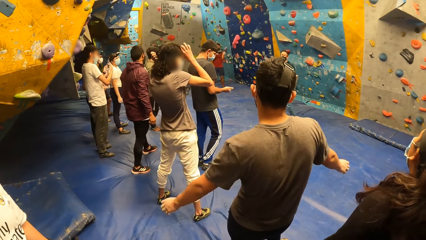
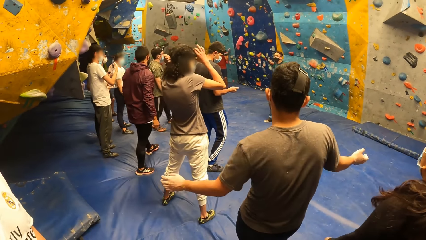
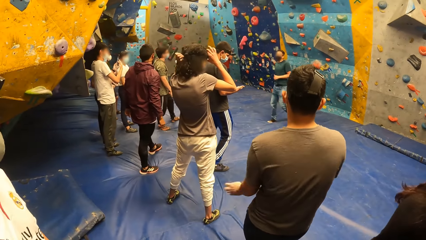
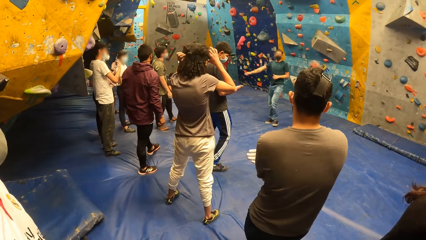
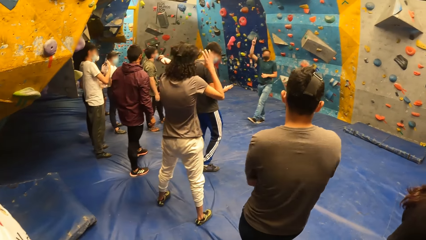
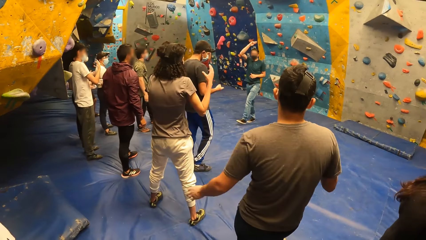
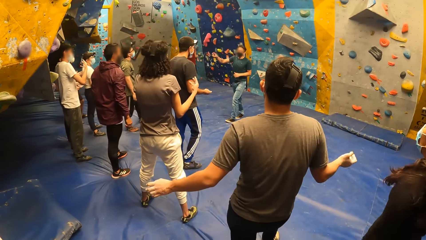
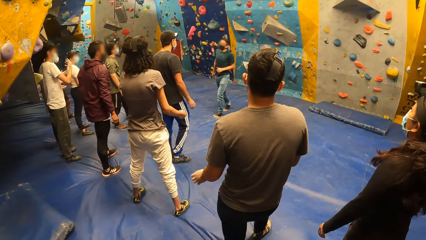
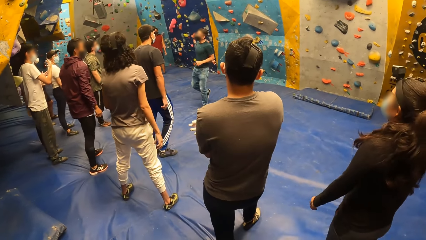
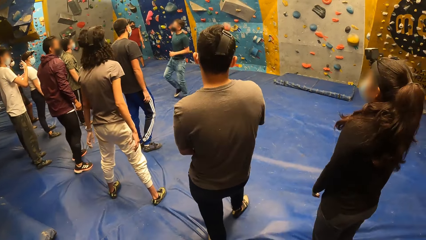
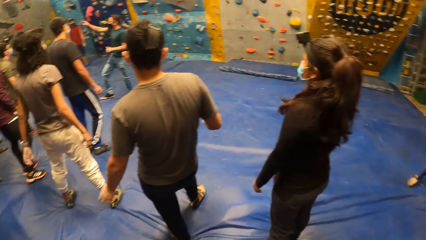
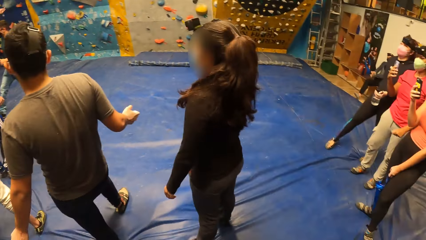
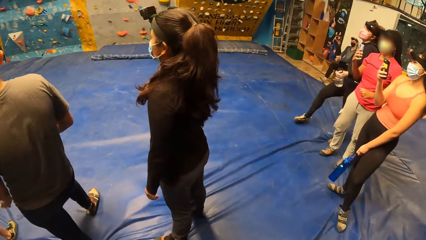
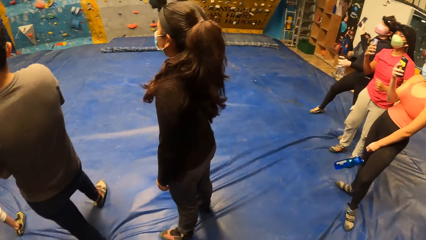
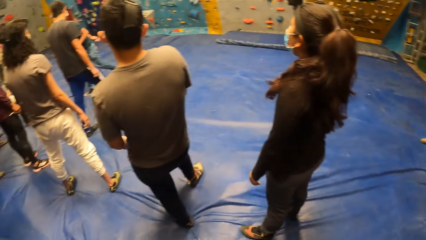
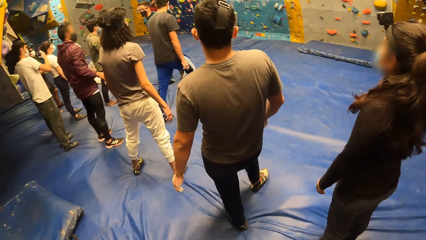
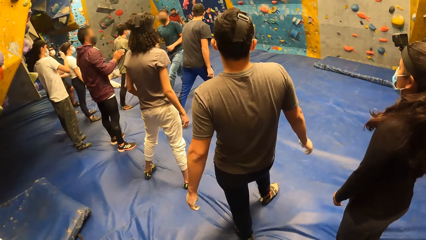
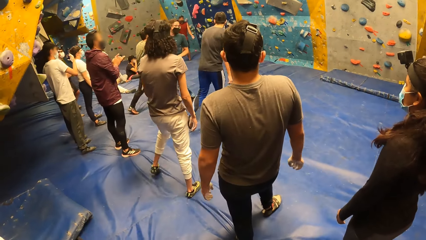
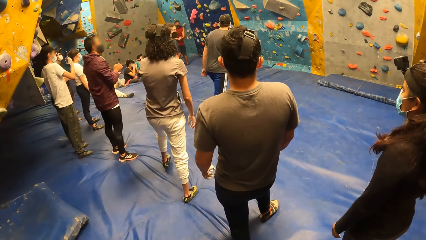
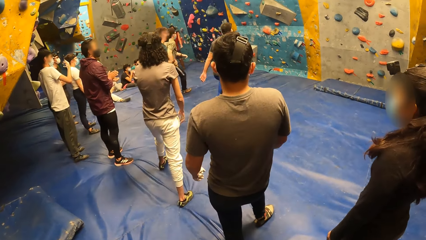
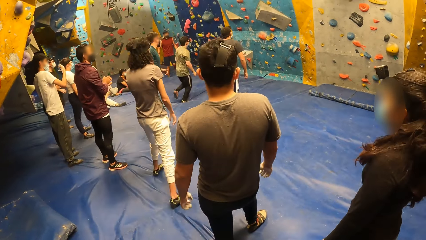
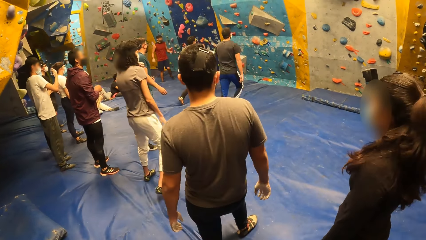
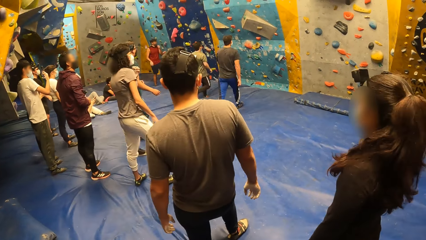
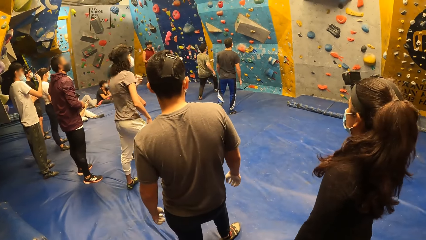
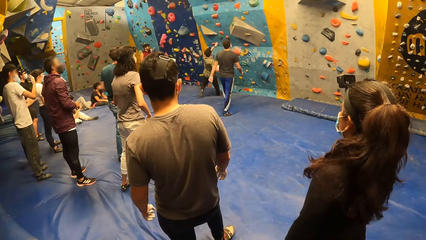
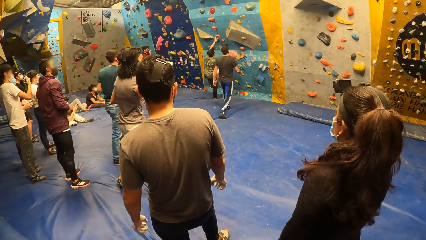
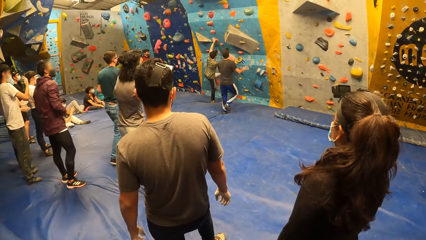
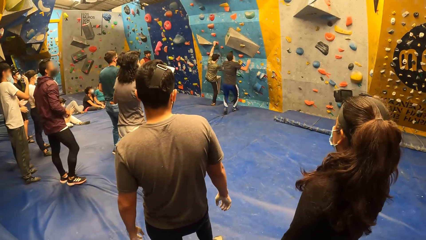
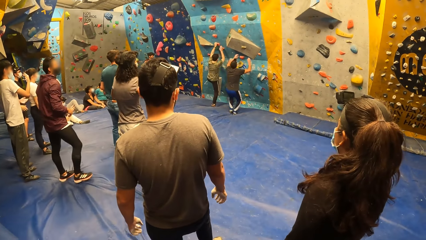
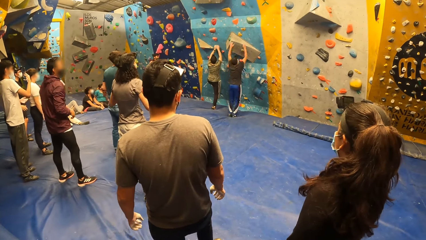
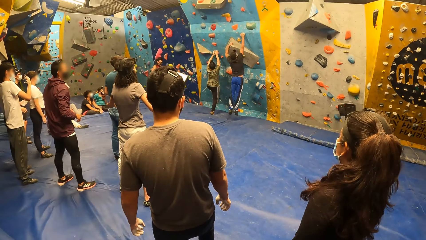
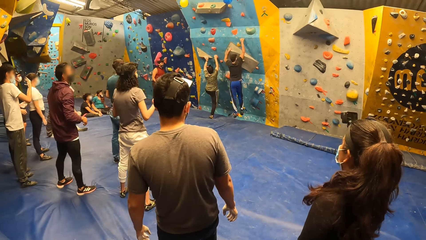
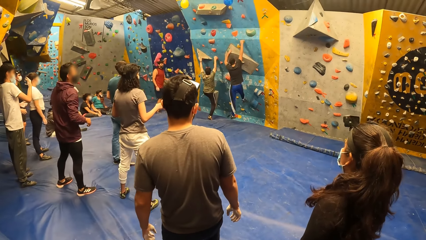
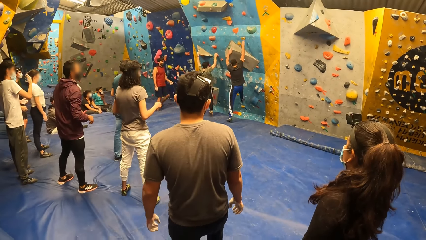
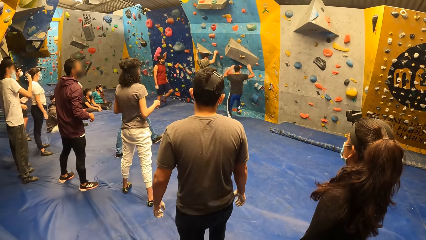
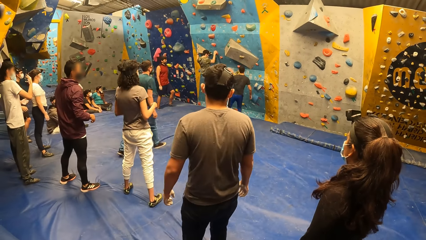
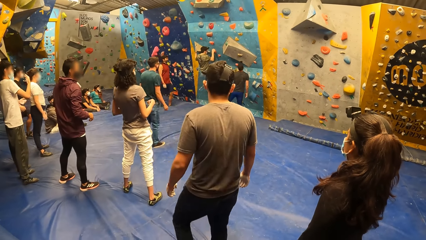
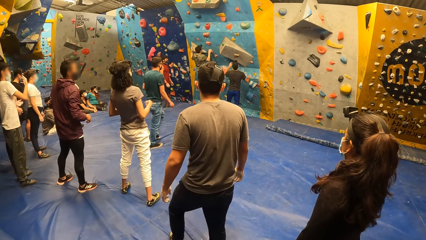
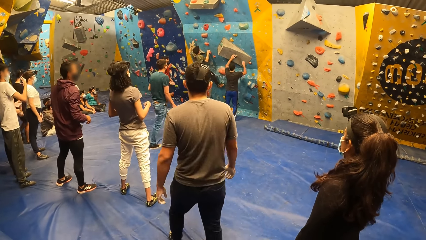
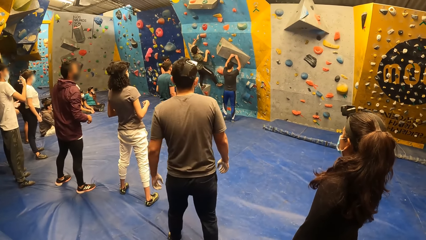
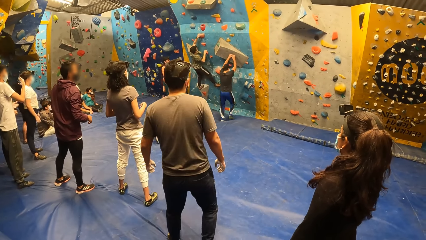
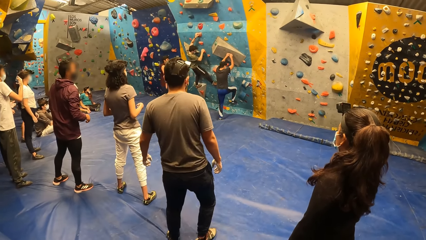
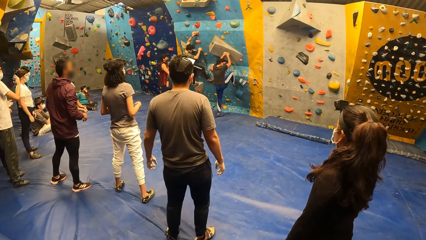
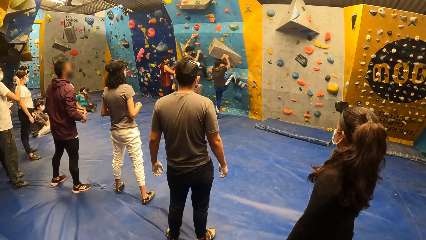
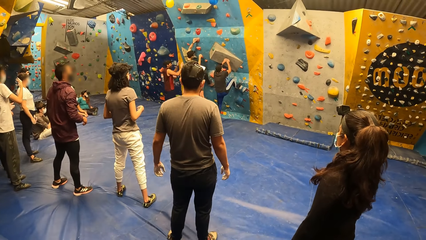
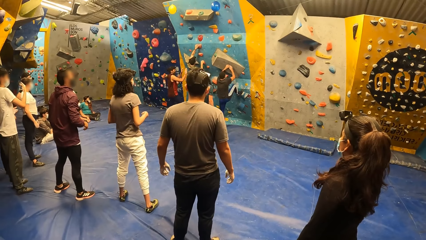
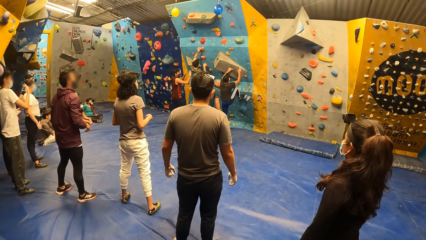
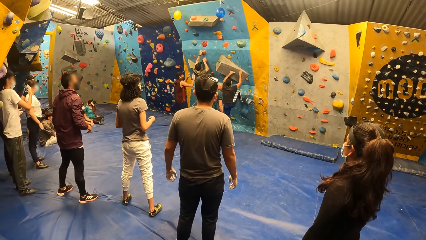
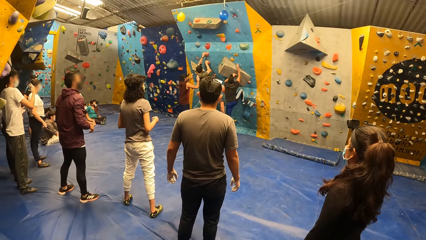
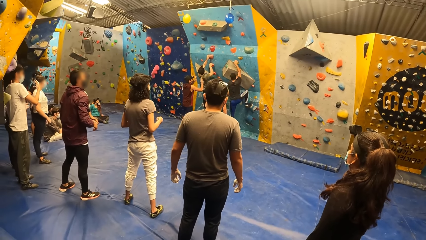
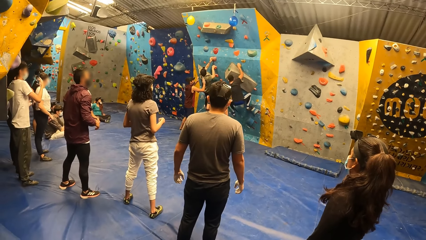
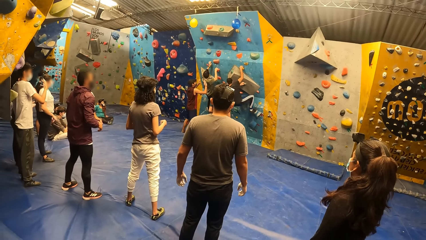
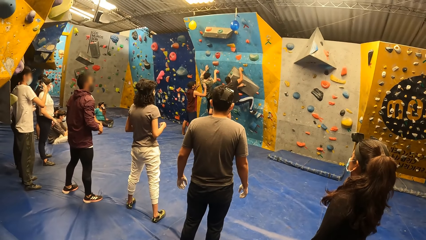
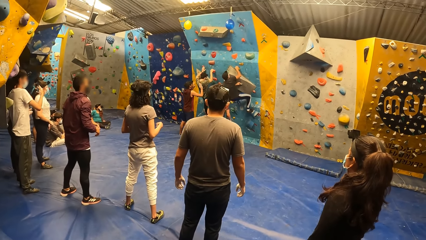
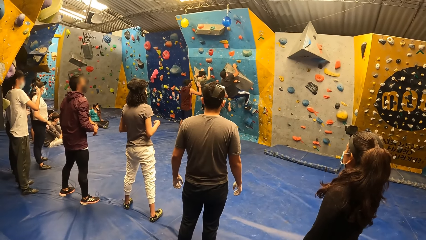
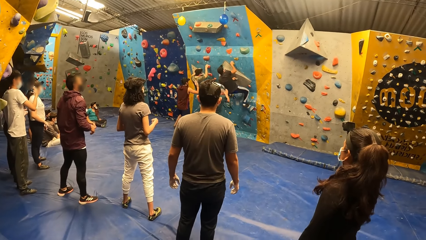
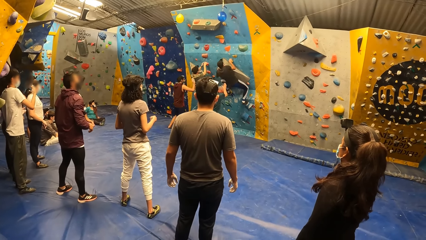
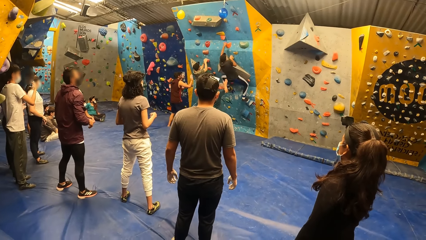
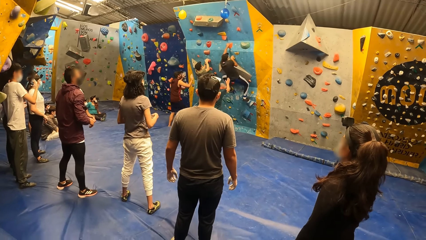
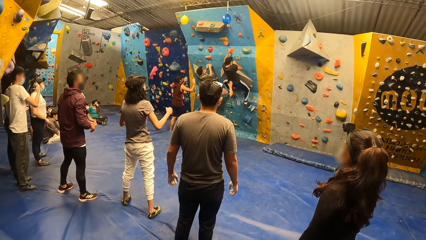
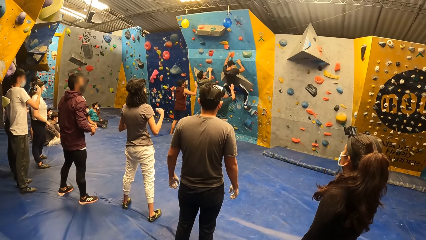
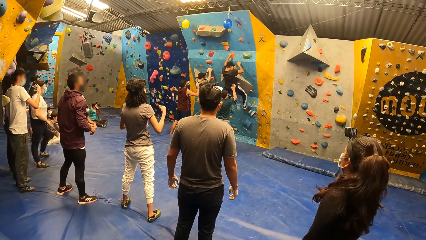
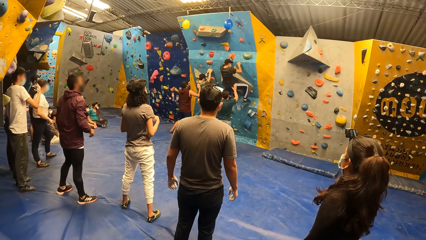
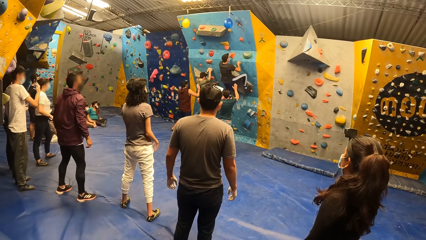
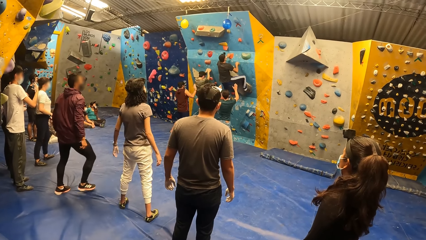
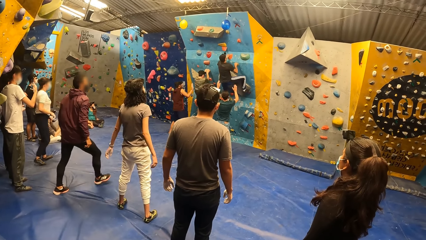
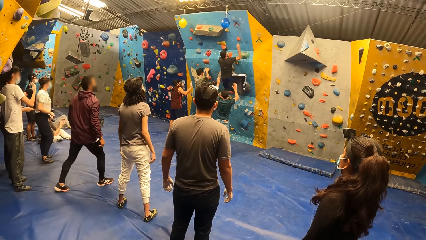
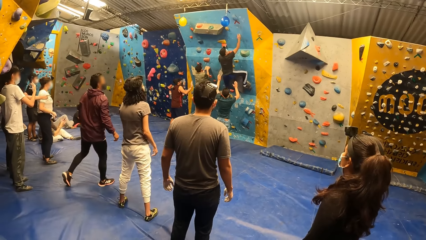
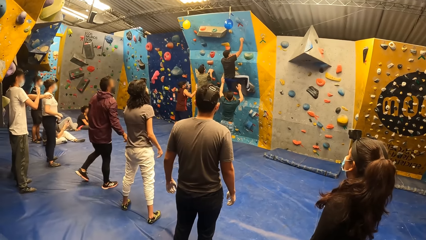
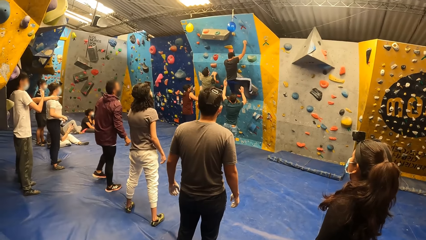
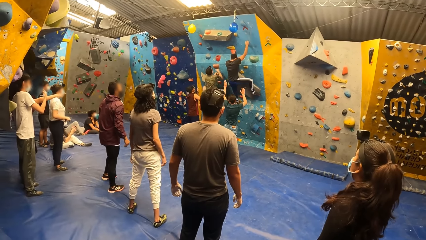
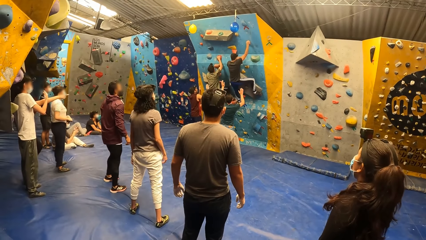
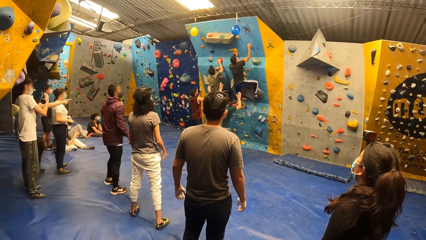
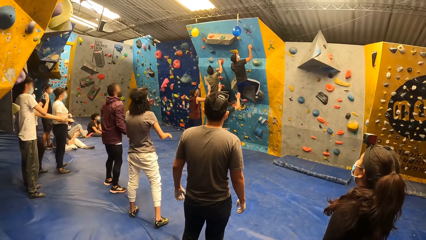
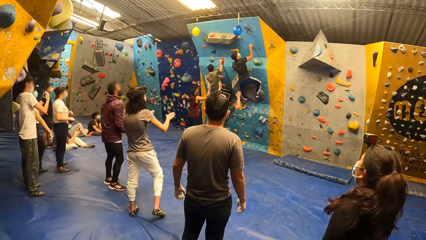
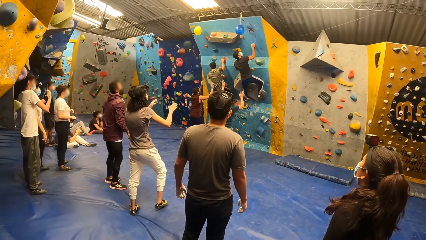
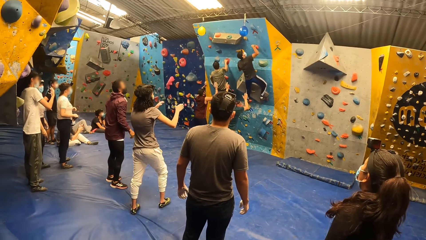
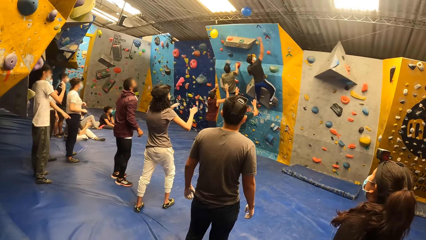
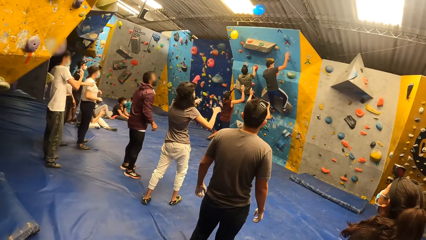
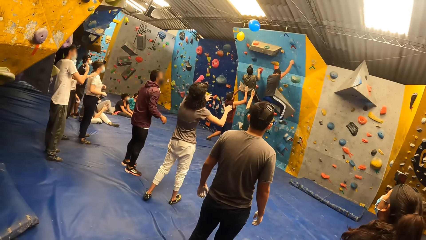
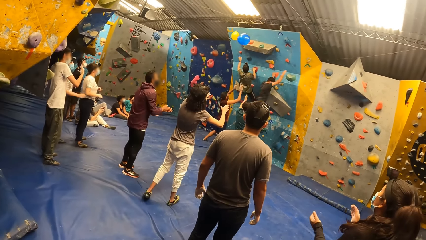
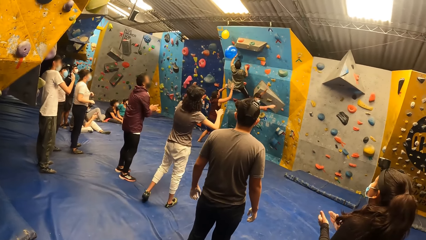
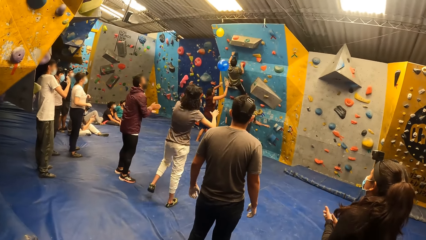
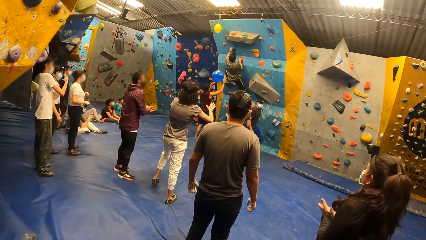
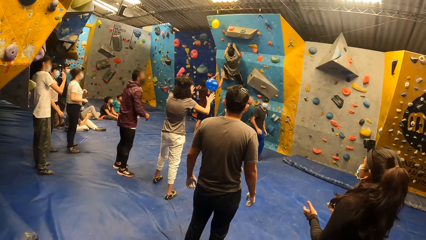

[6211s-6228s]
A man runs to the rock wall. Another man runs to the rock wall. The first man climbs the rock wall with both hands. The other man climbs the rock wall with both hands, falls from the rock wall, holds the rock on the rock wall with both hands, and climbs the rock wall with both hands. A person kicks a balloon.
